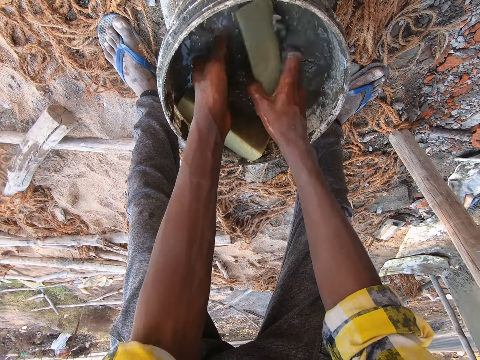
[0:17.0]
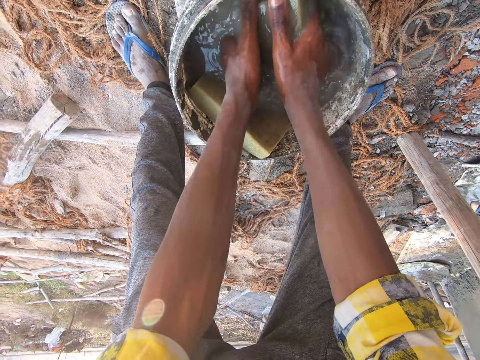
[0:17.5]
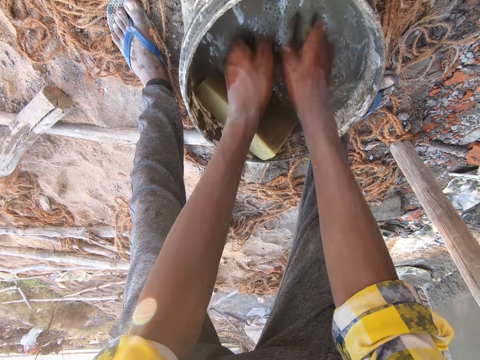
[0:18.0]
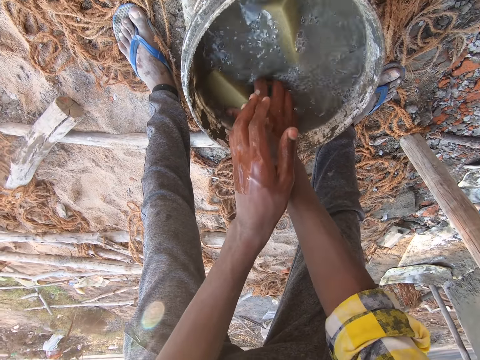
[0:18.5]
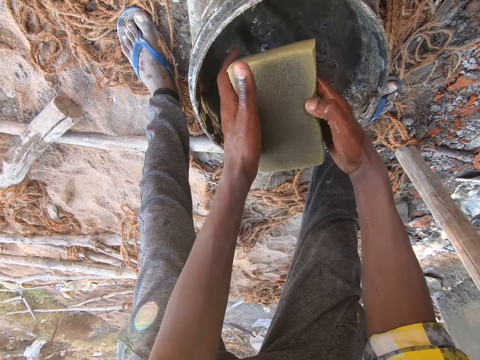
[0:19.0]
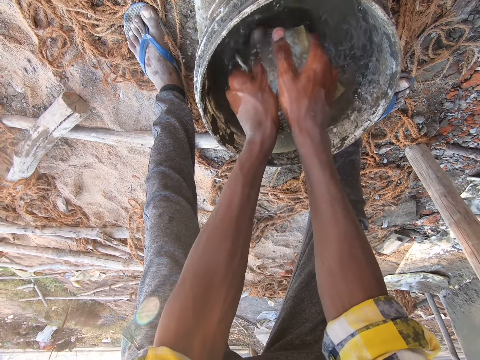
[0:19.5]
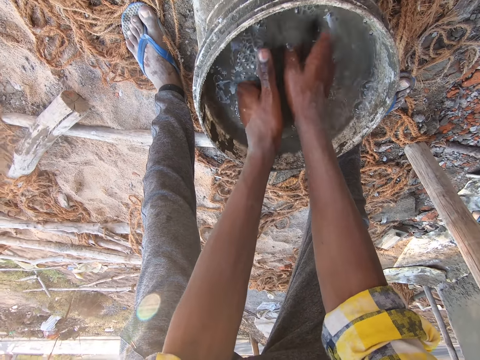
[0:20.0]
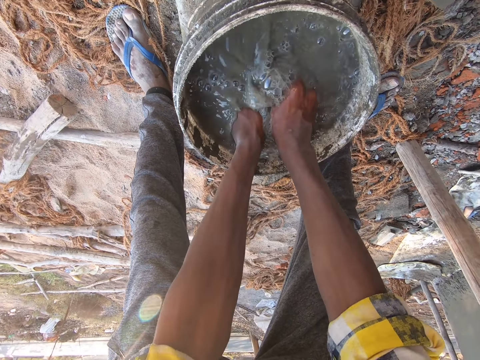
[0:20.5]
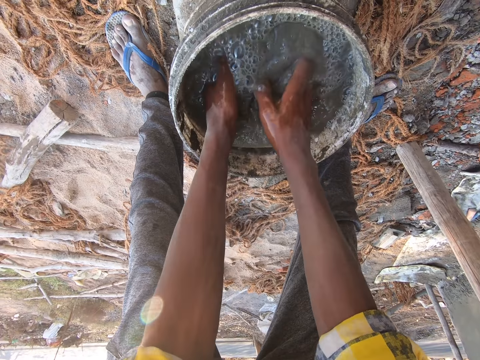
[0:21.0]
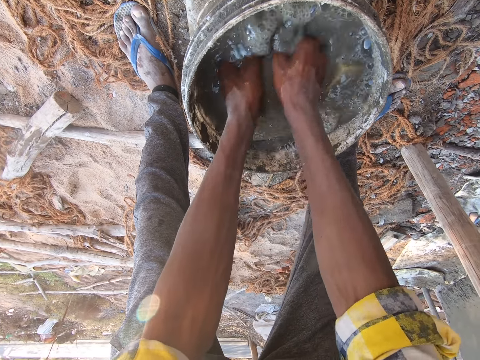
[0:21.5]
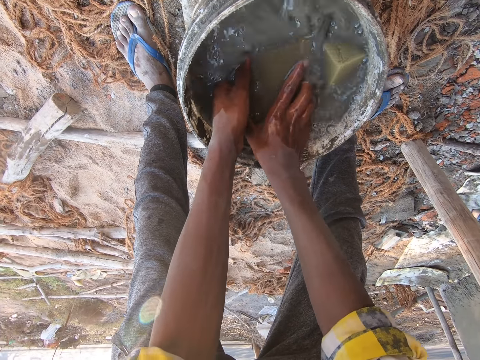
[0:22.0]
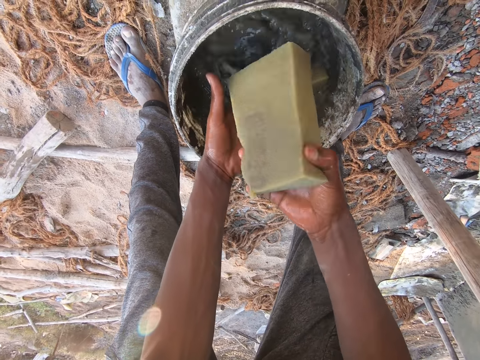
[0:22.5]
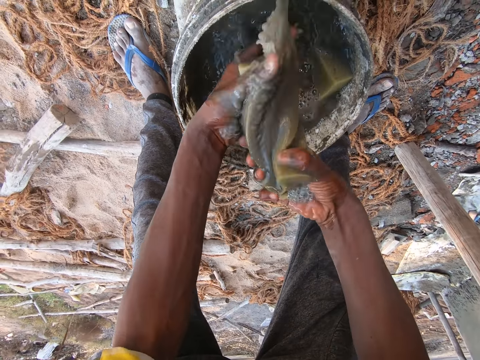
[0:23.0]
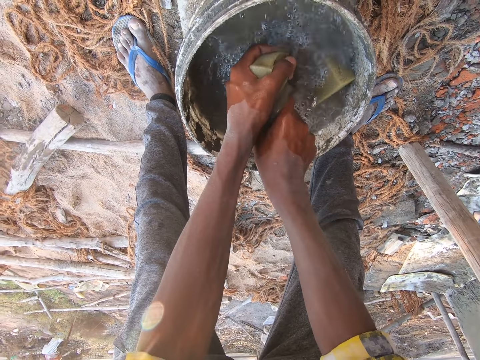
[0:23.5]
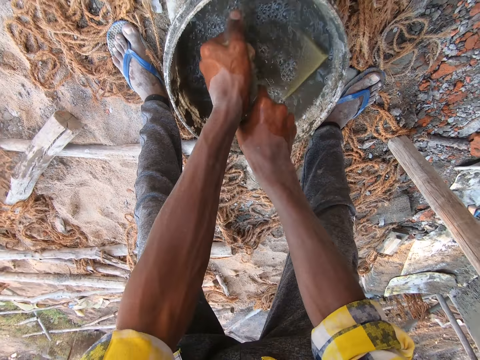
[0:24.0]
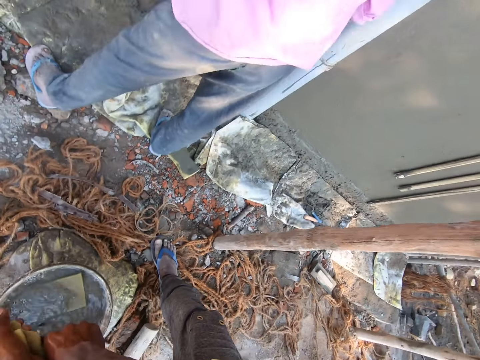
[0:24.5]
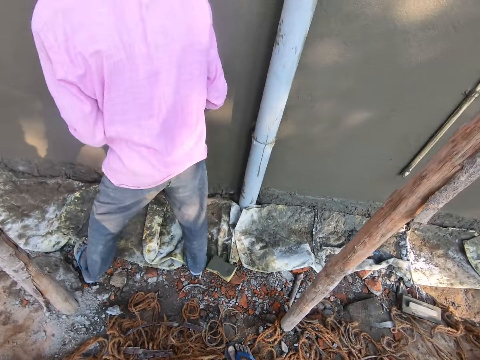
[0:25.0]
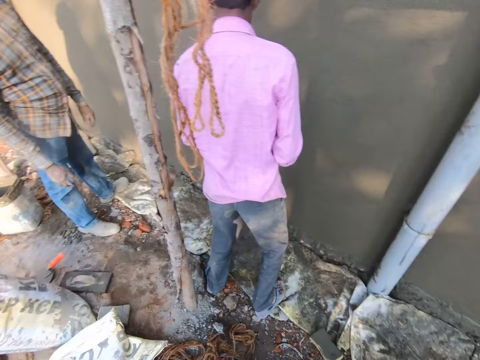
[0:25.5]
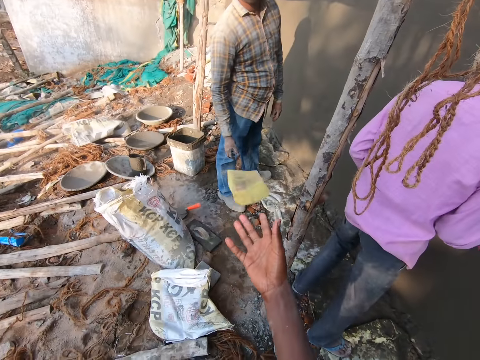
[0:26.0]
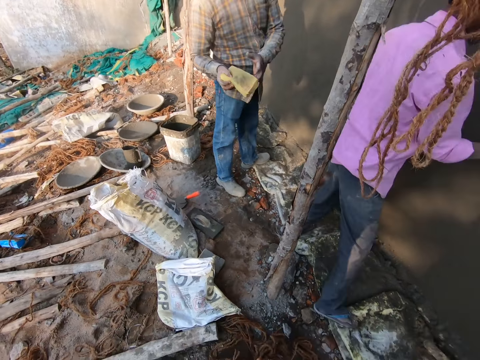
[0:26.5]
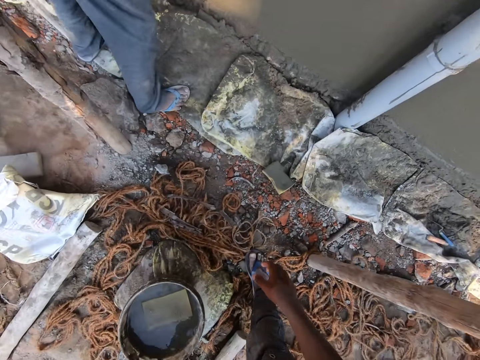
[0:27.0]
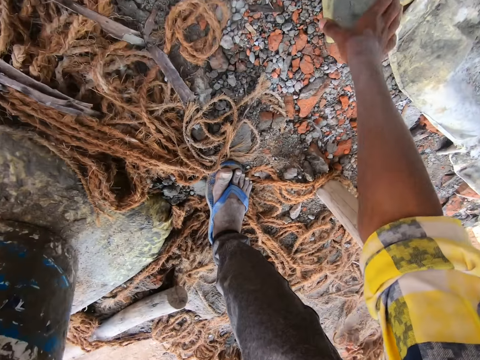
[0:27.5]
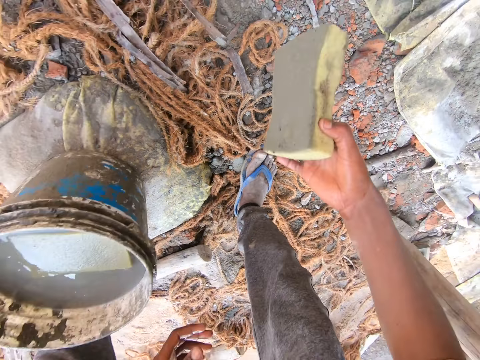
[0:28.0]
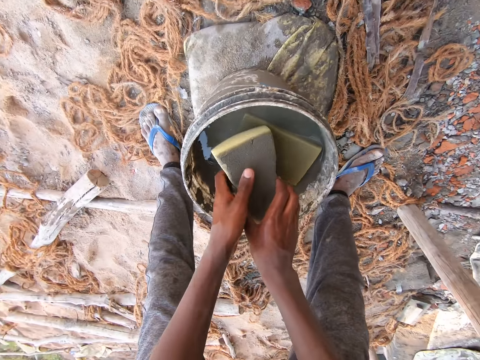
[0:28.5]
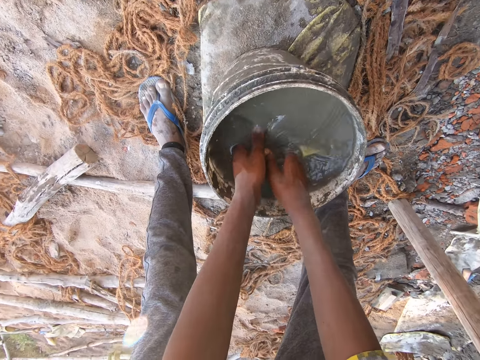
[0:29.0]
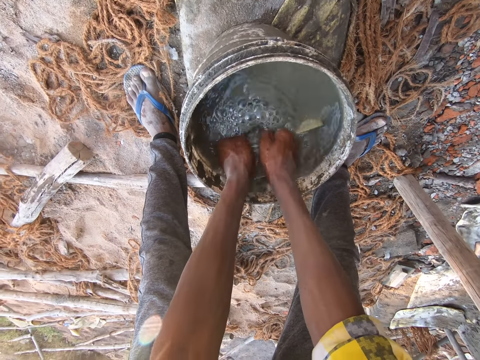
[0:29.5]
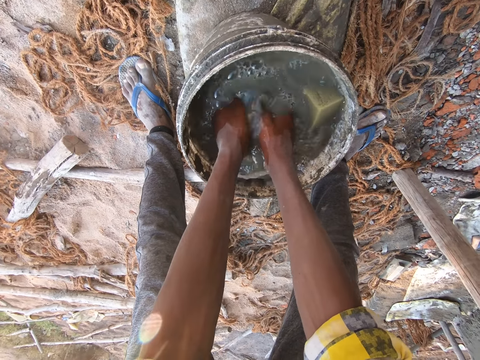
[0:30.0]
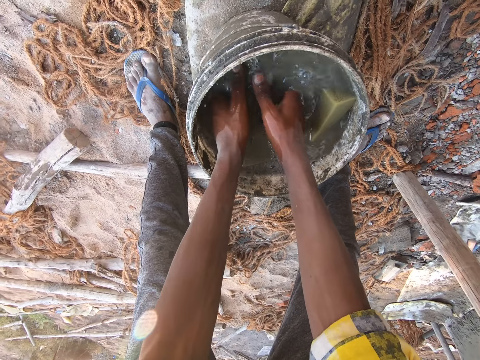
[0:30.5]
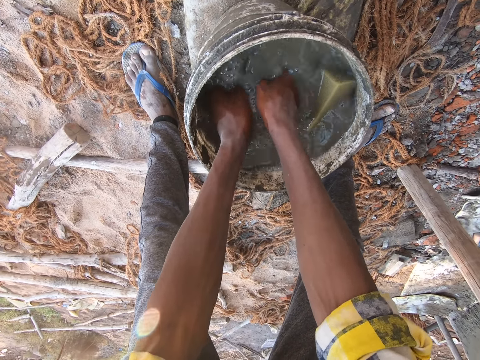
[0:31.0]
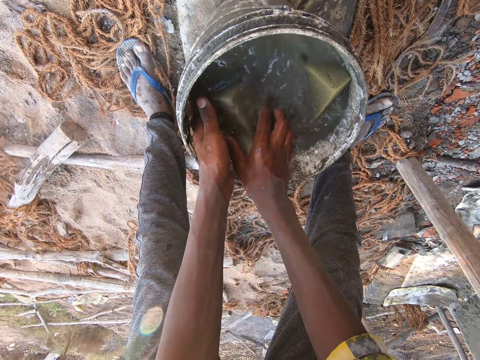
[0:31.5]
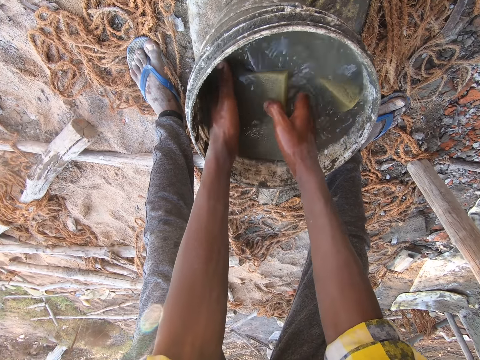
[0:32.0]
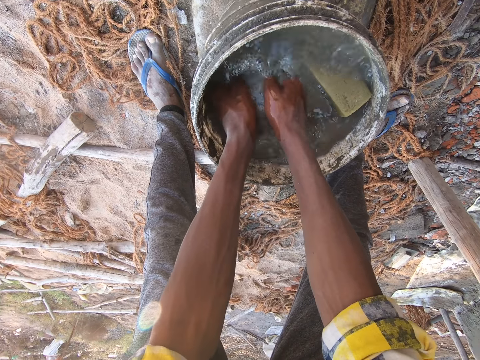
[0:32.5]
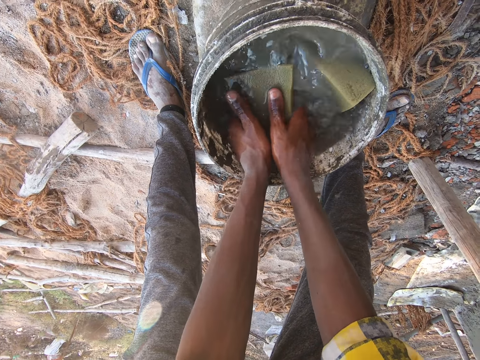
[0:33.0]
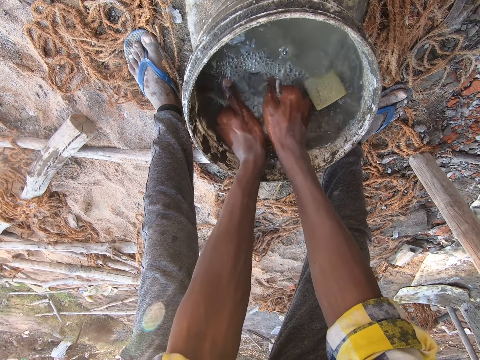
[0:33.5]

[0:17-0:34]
The camera wearer picks a sponge or foam. He rinses the foam in the bucket of water with both hands. He squeezes the foam with both hands. He throws the foam to the man with his right hand. He picks the foam from the ground with his right hand. He dips the foam into the bucket of water with both hands. He rinses the foam in the bucket of water with both hands.

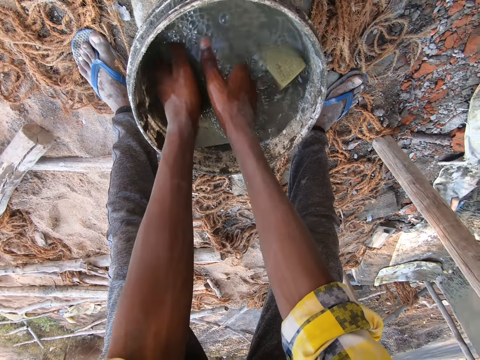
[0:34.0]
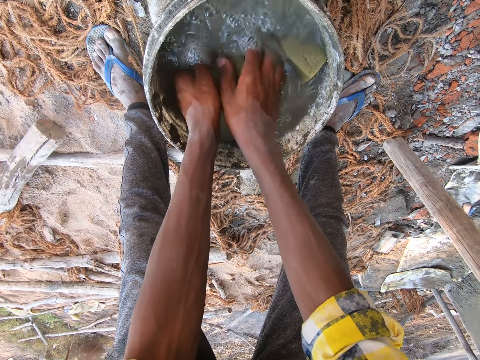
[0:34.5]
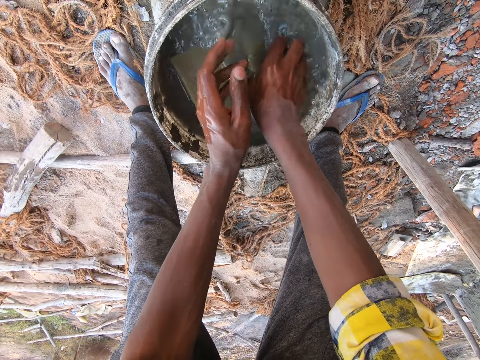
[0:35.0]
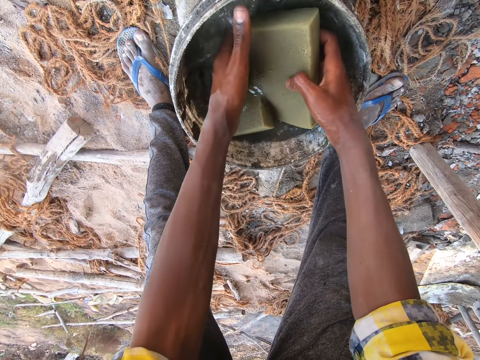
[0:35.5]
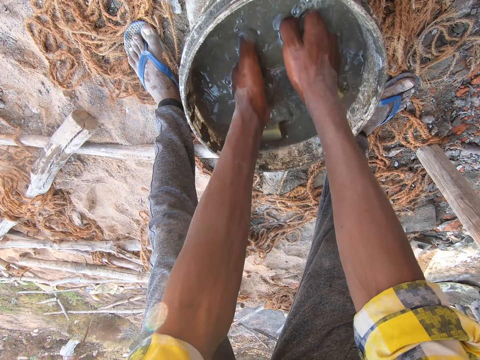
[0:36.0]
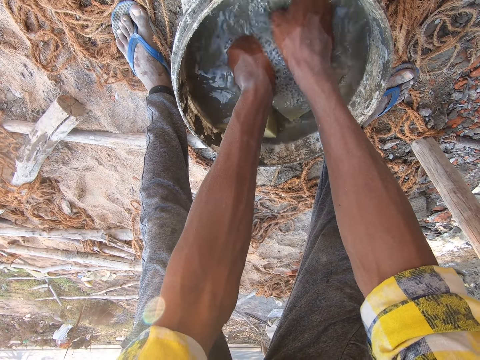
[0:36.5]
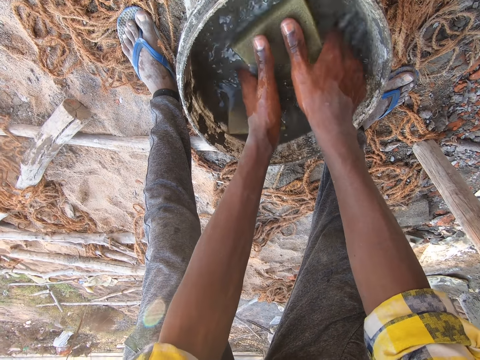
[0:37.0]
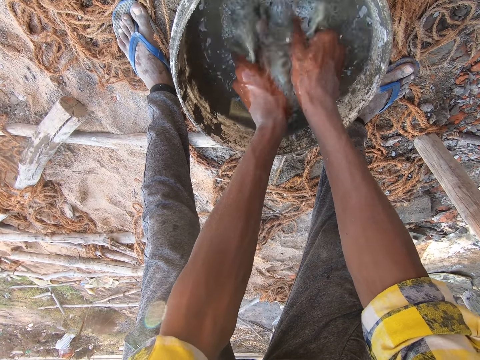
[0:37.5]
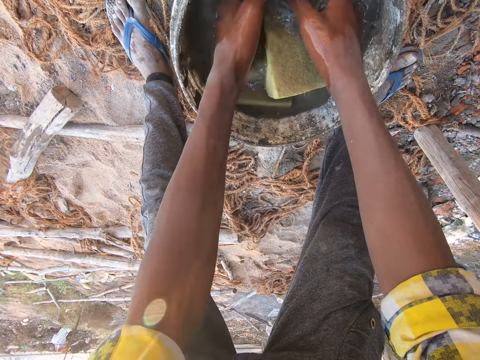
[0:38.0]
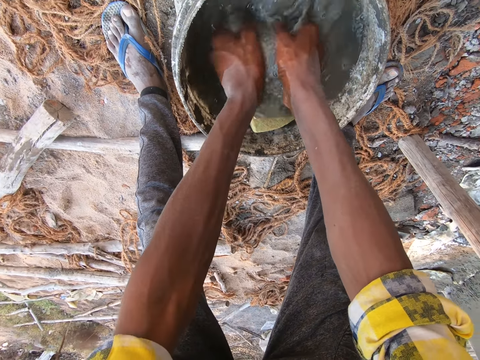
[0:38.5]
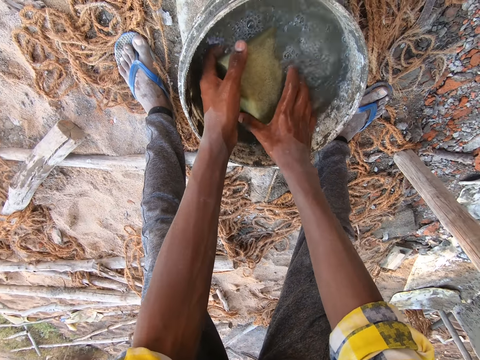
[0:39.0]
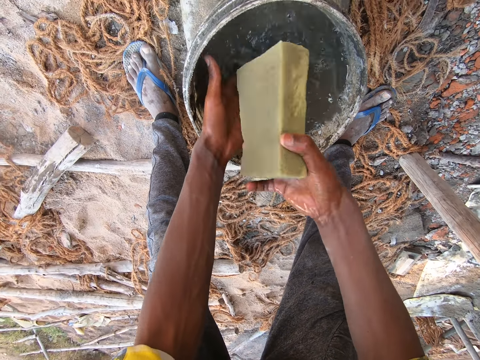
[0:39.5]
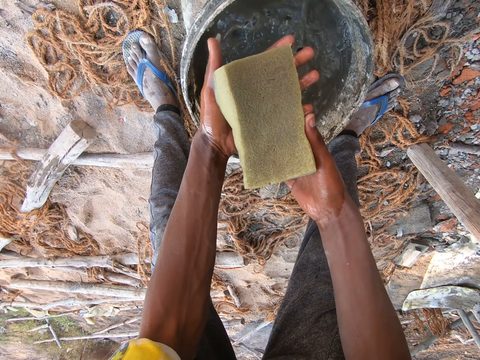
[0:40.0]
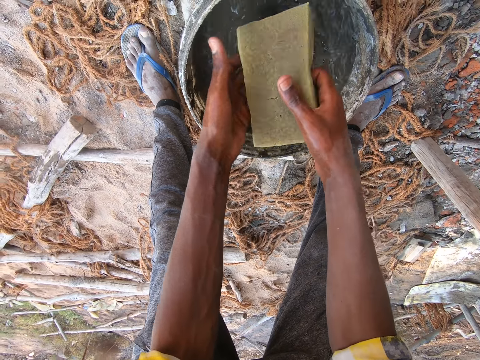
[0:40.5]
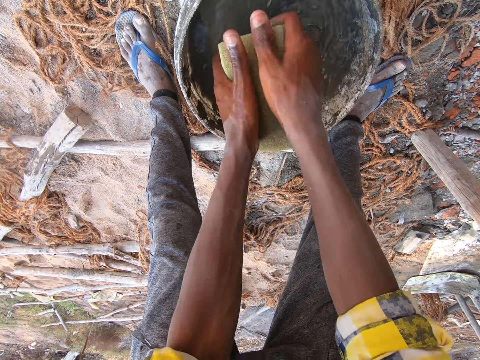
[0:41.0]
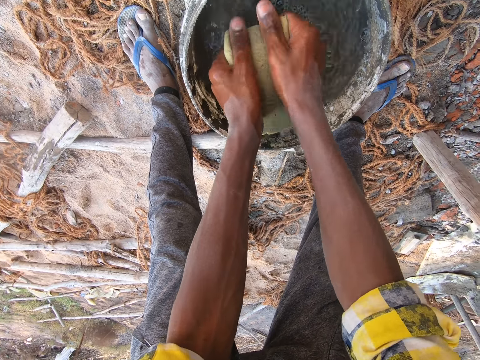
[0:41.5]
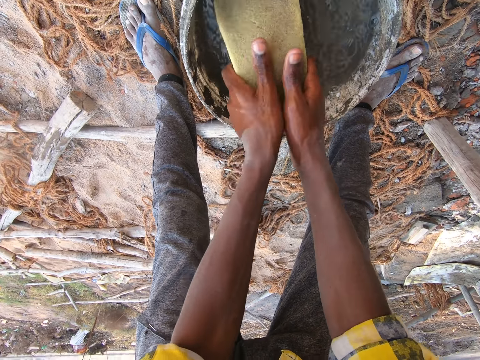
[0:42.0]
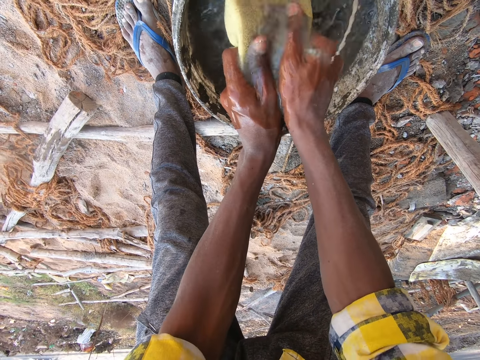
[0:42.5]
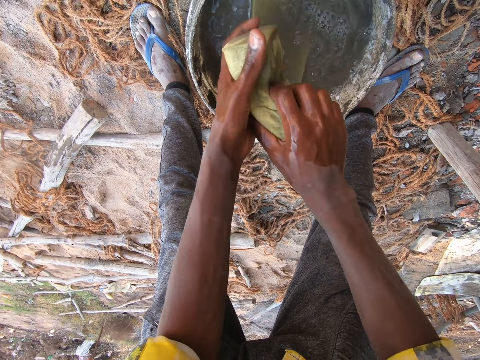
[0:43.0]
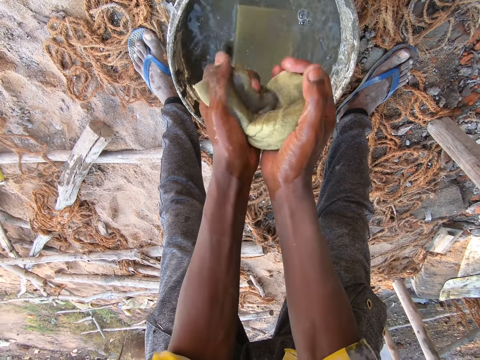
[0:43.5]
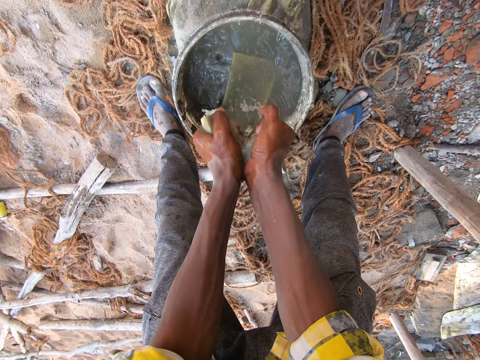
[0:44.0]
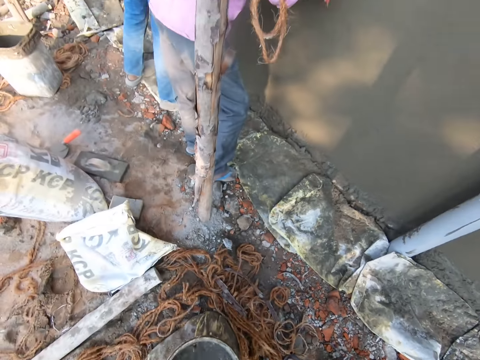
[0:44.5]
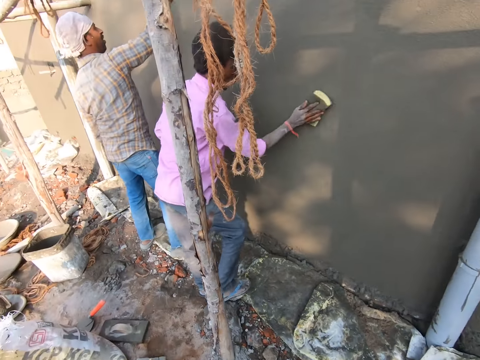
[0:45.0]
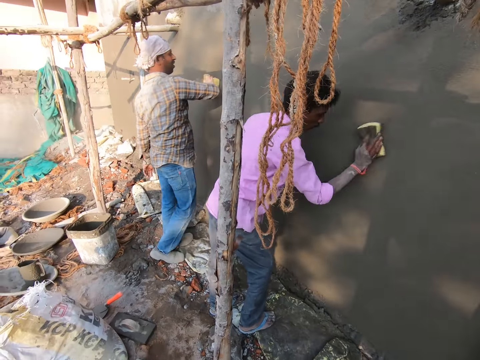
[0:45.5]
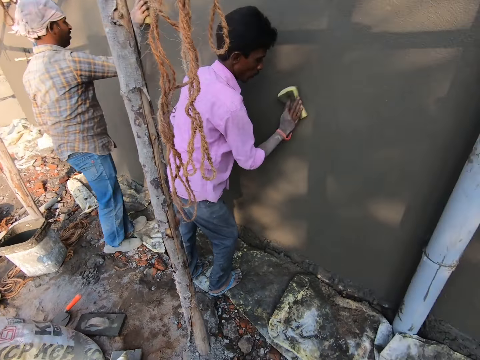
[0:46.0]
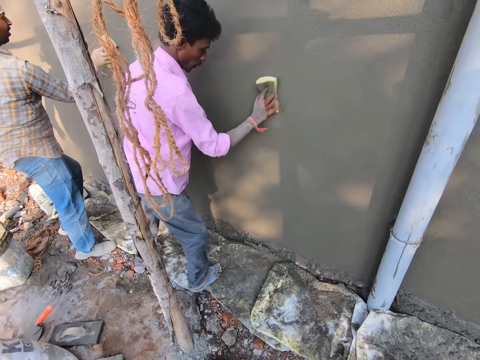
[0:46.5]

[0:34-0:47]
The camera wearer rinses the foam in the bucket of water with both hands. He picks the foam from the bucket of water with his right hand. He squeezes the foam with both hands. He squeezes the sponge. A man rubs the foam on the wall with the foam in his right hand. Another man rubs the foam on the wall with the foam in his right hand.
